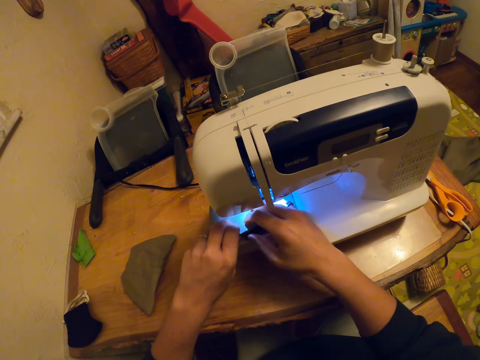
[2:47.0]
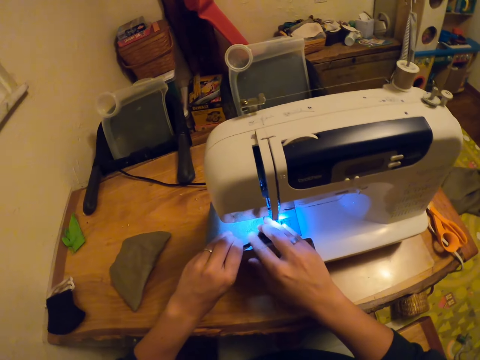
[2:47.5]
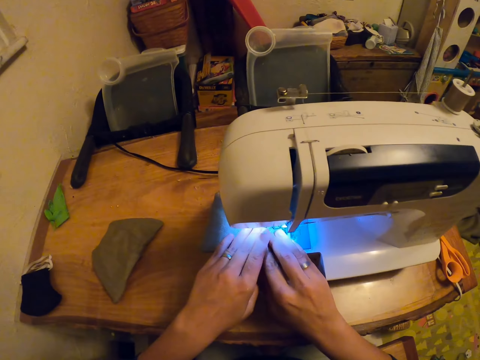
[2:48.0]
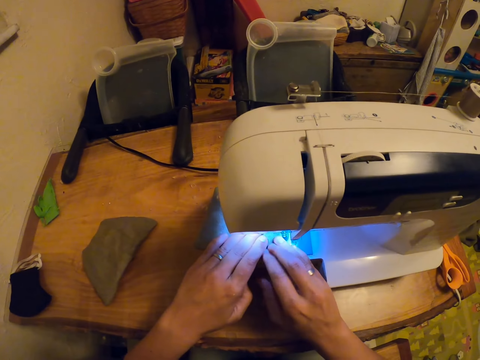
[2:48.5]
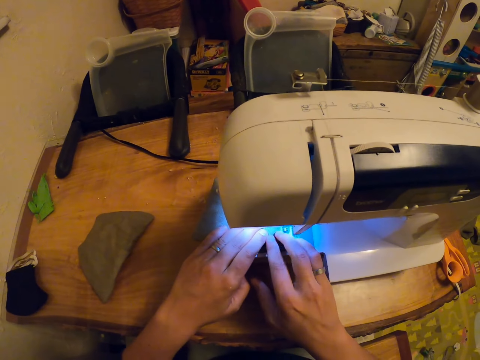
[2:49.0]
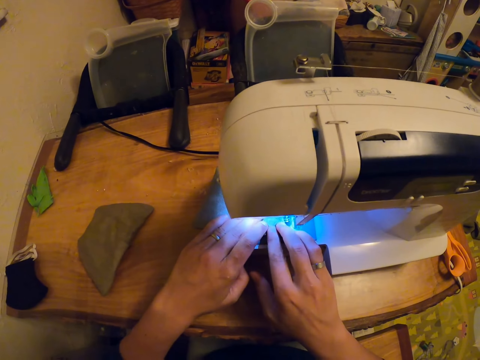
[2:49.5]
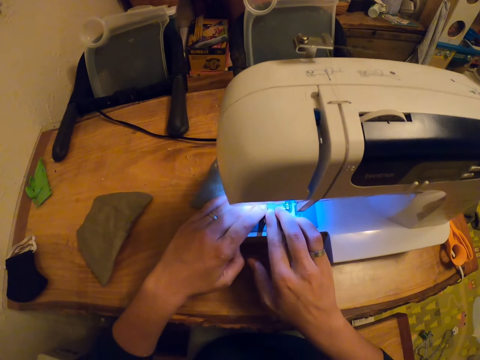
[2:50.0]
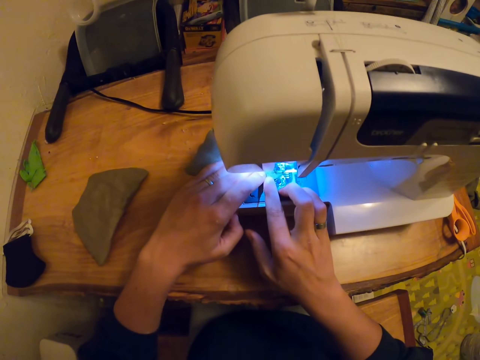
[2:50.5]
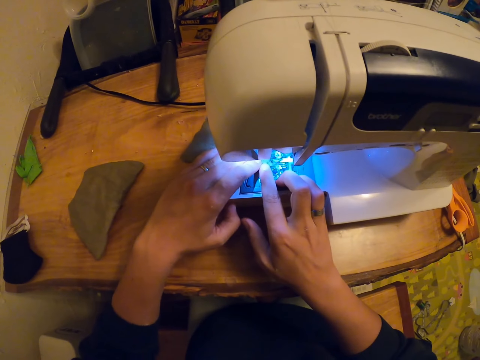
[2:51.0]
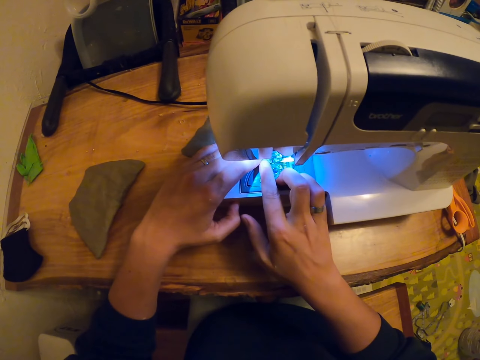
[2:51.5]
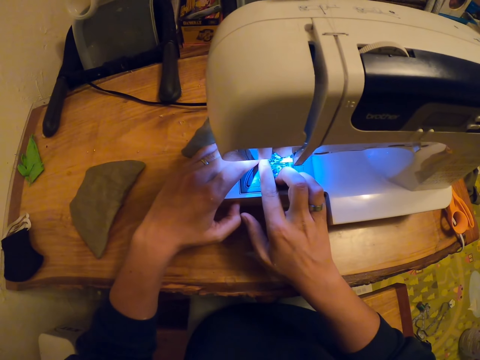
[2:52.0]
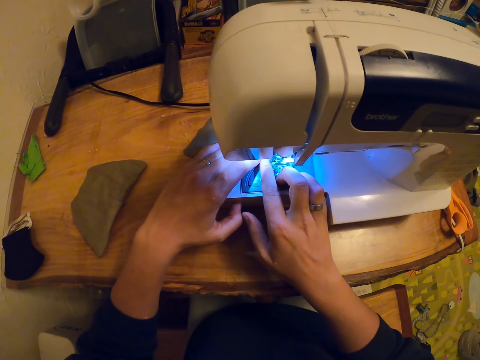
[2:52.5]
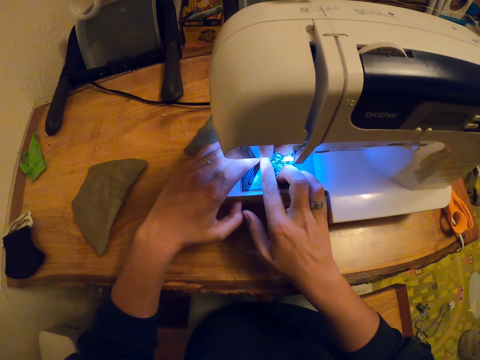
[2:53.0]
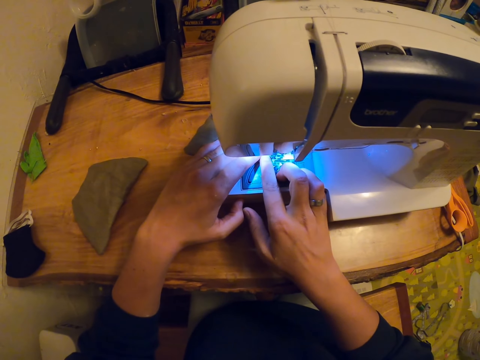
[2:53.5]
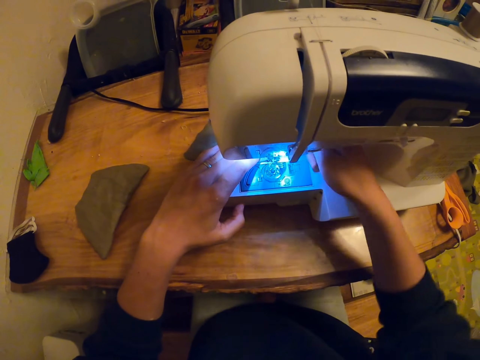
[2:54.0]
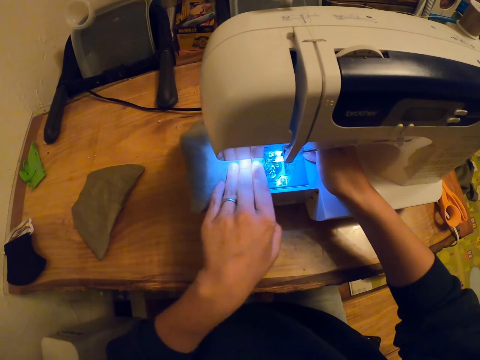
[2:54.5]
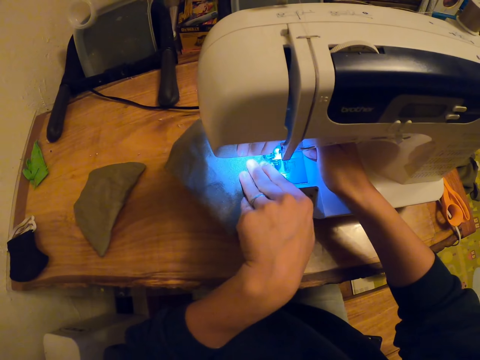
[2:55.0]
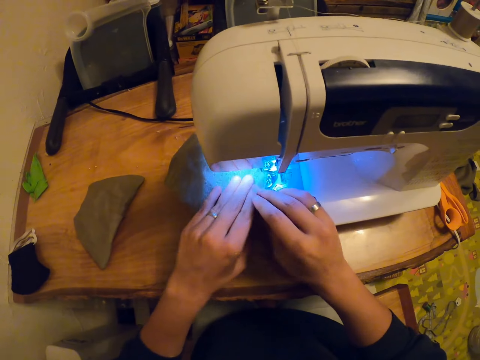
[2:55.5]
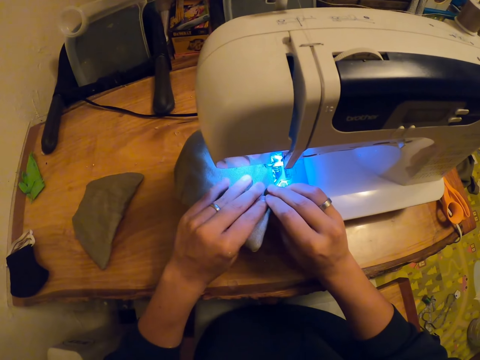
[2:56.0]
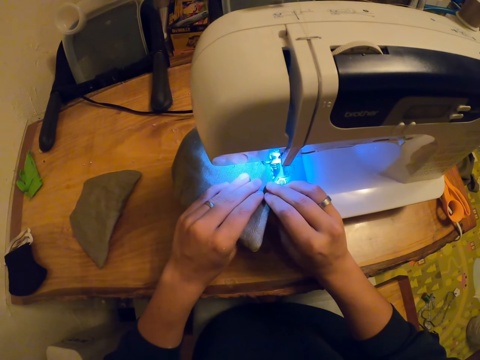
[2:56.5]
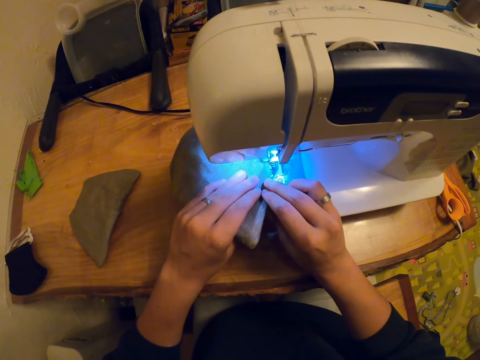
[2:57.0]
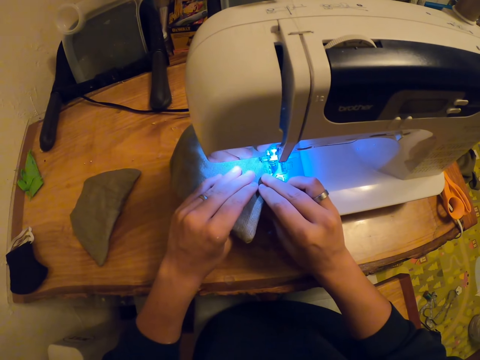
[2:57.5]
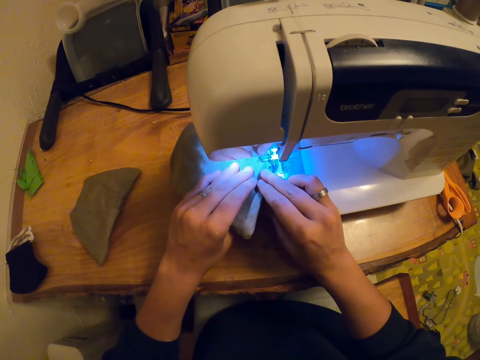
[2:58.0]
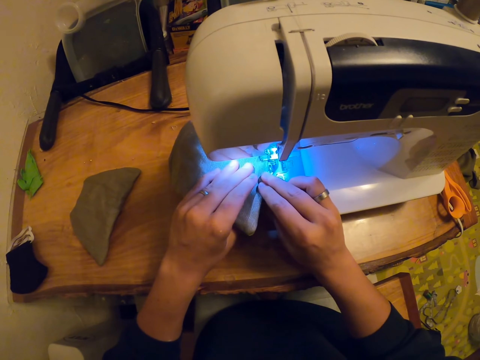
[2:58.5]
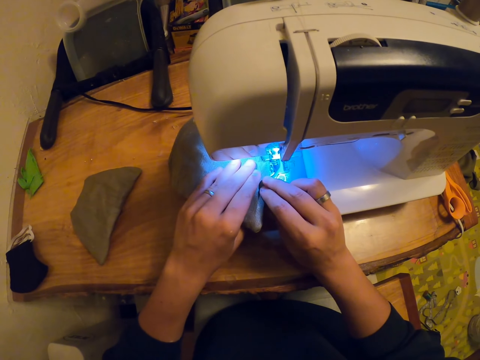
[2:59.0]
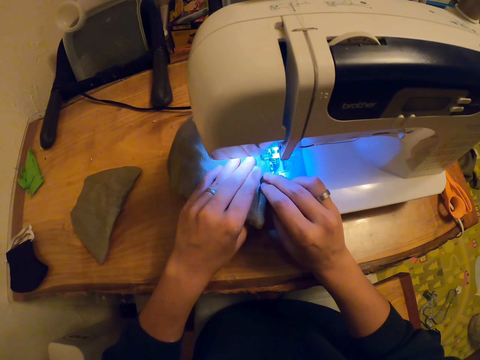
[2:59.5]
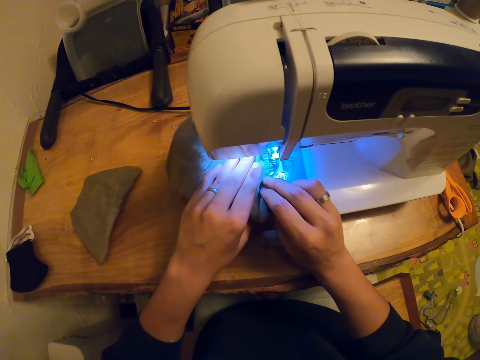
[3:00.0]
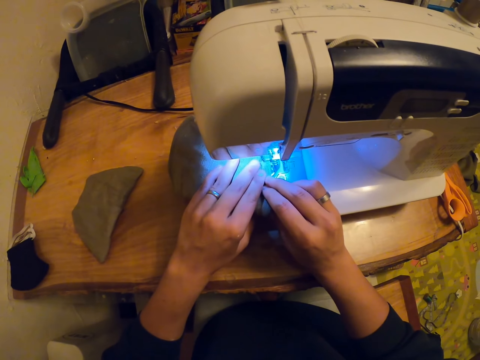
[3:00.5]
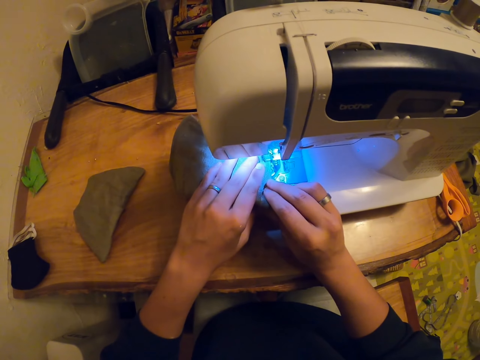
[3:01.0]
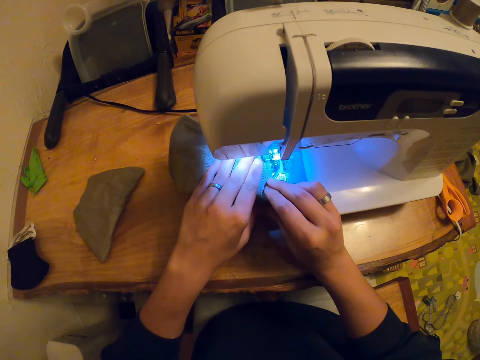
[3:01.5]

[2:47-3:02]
The camera wearer sews a fabric. They rotate the fabric. They operate a sewing machine. They hold the fabric with both hands. They sew the fabric.

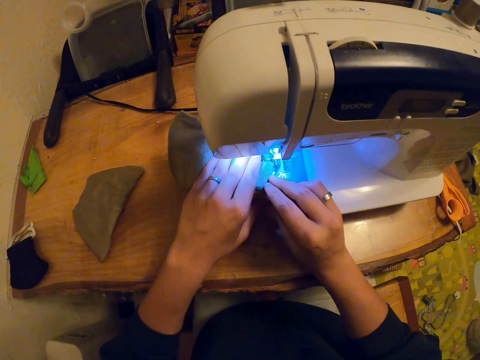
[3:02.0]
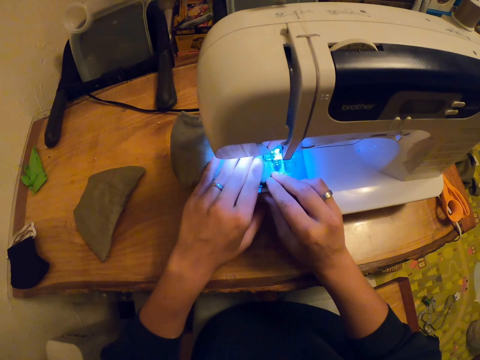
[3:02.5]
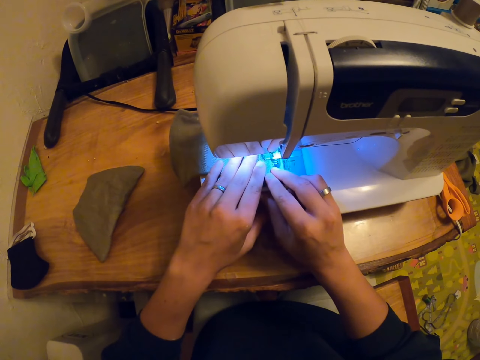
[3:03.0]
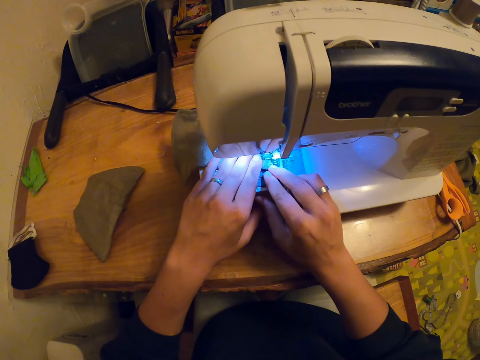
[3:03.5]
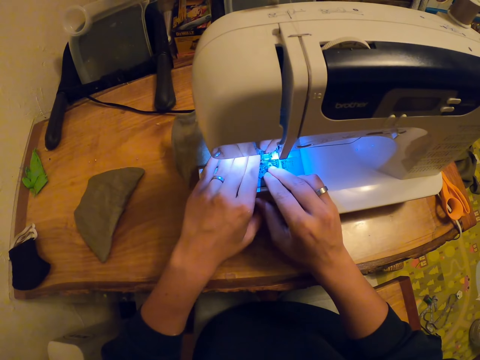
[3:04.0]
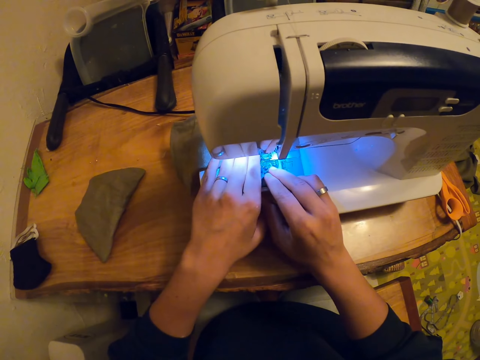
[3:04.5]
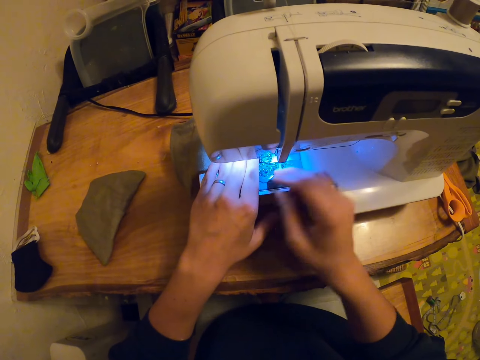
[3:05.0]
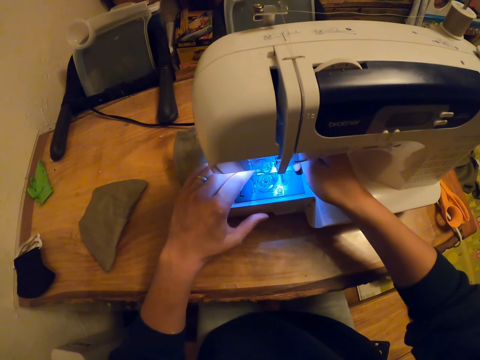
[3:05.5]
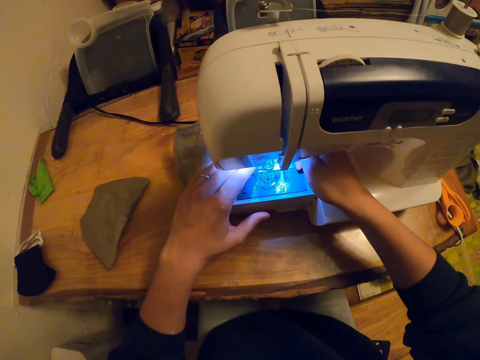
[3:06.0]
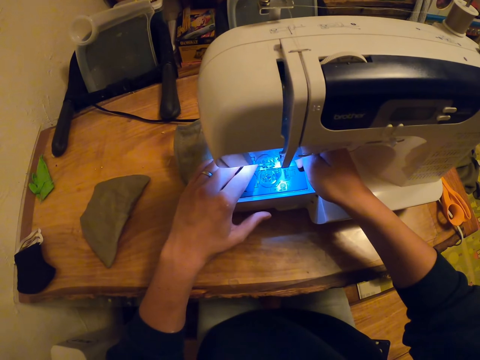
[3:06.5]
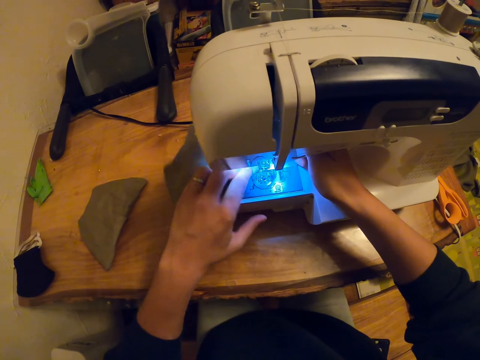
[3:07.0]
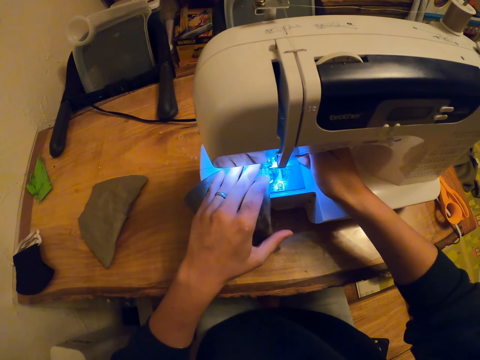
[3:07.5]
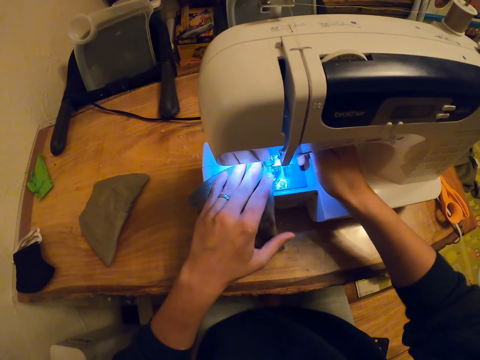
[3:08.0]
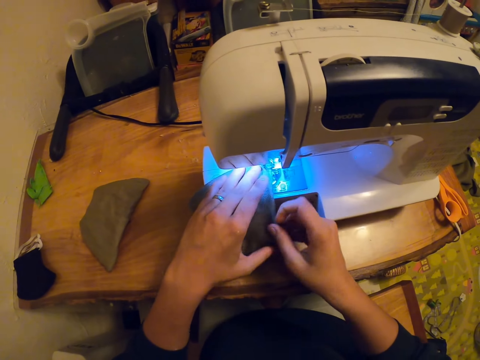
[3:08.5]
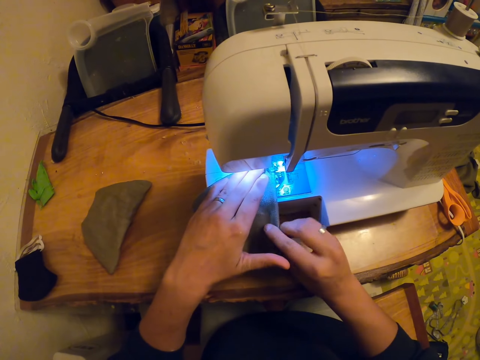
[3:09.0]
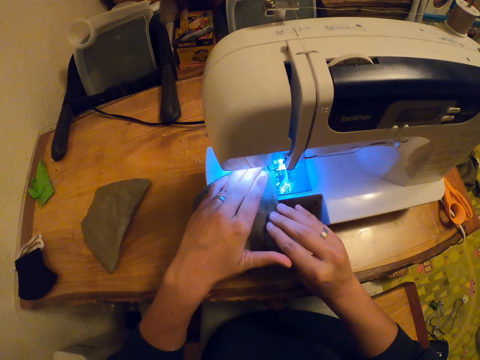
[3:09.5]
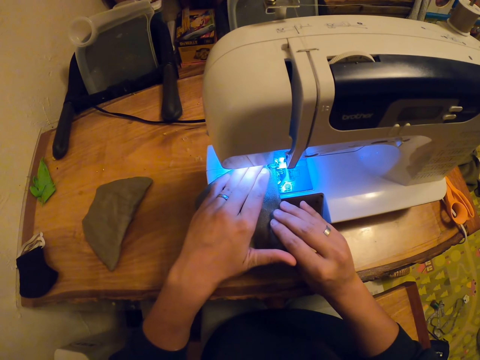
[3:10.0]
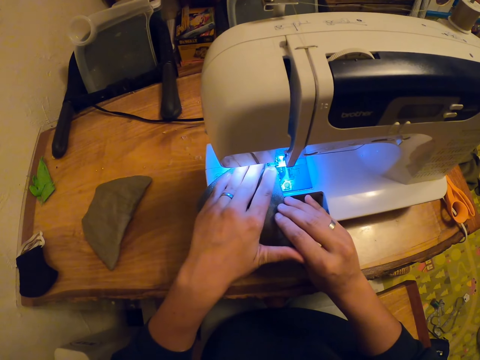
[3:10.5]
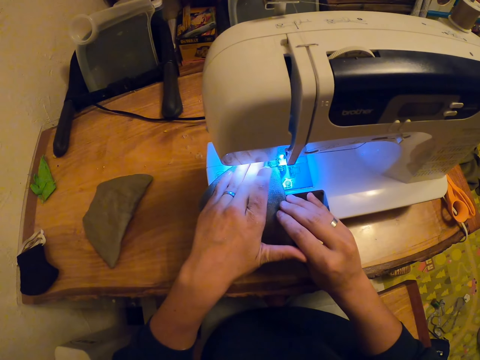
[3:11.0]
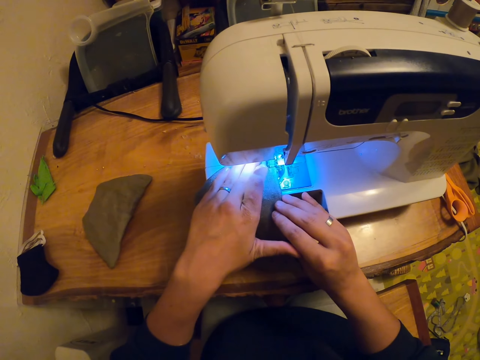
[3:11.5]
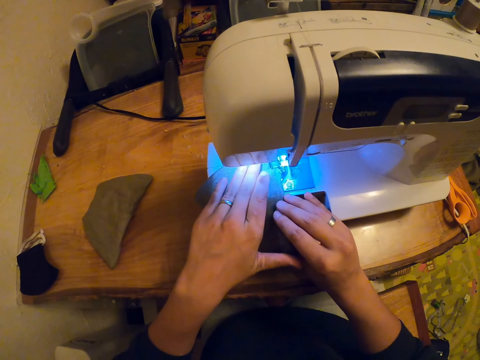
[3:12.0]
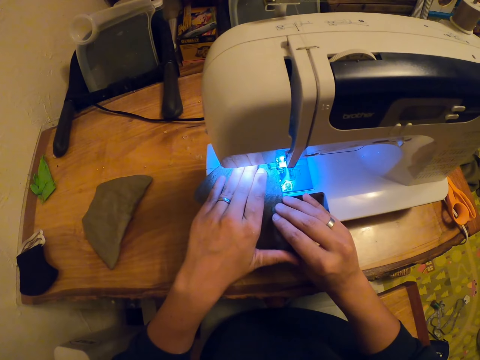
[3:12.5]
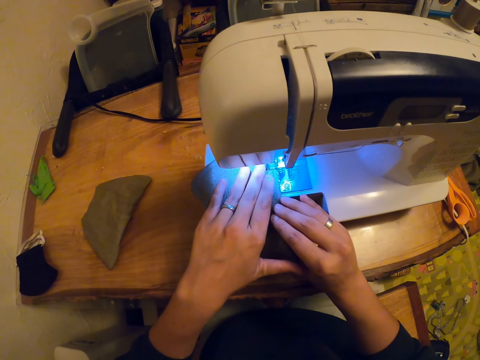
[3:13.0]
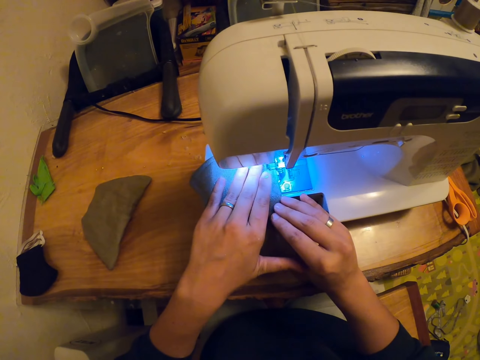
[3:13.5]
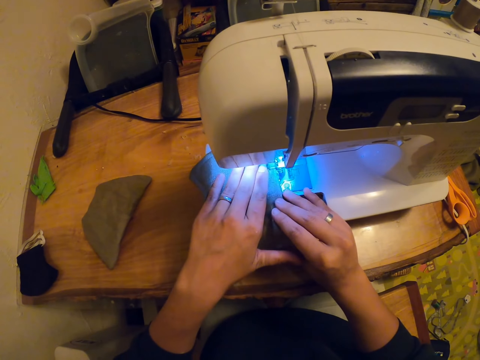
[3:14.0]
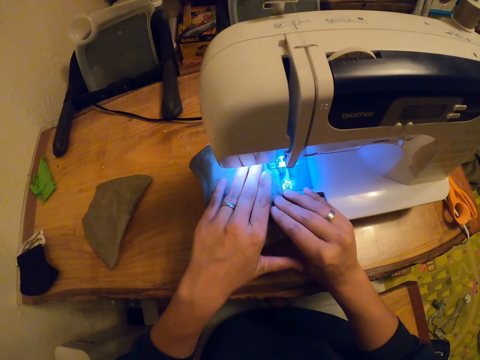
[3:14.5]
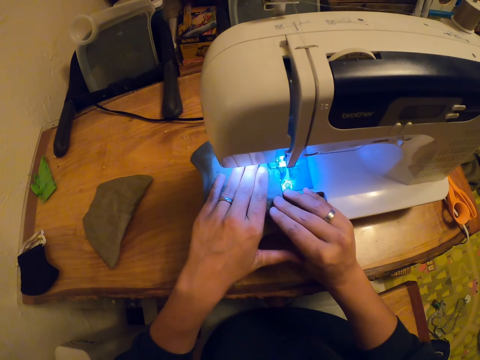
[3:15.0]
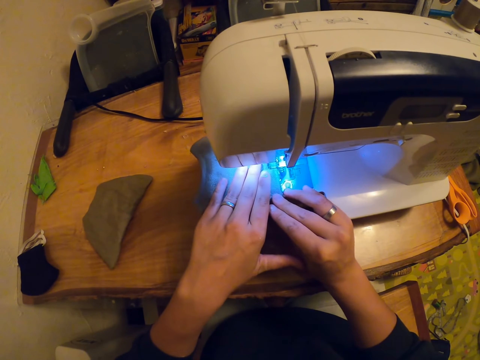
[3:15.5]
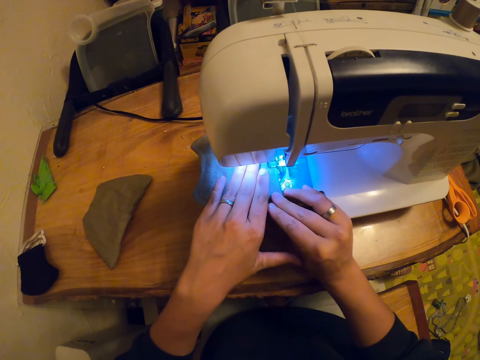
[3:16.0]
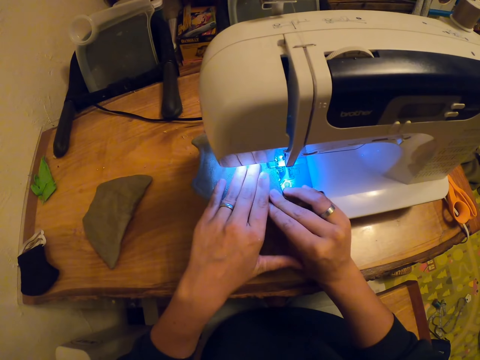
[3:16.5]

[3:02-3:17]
The camera wearer operates a sewing machine. They rotate a fabric. They hold the fabric with both hands. They sew the fabric.
